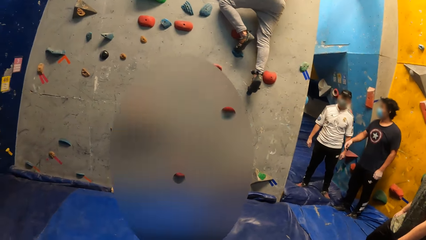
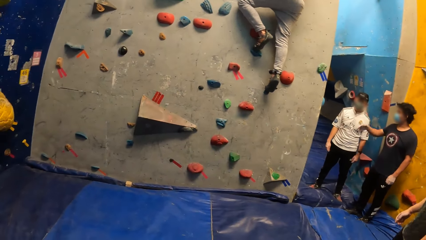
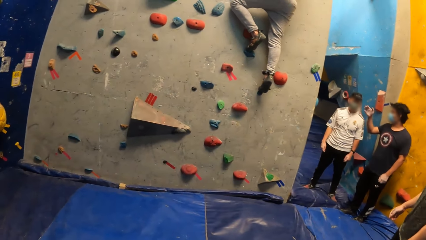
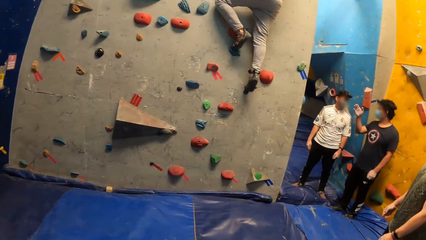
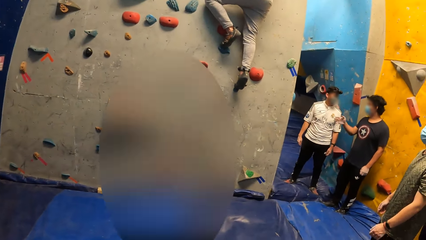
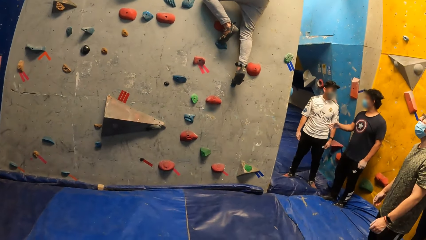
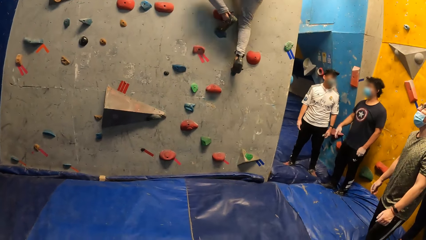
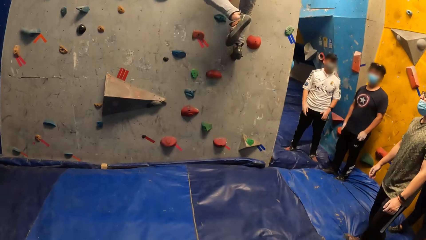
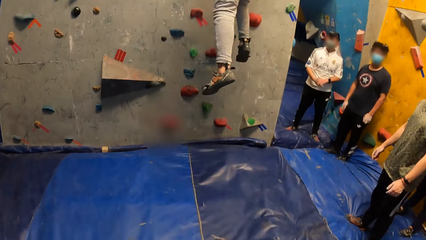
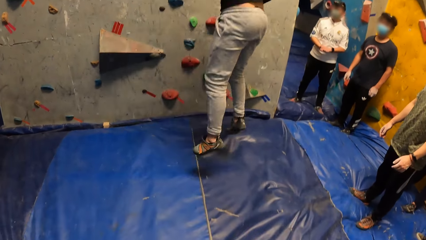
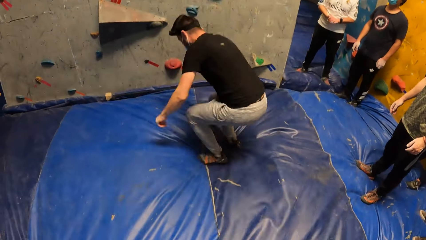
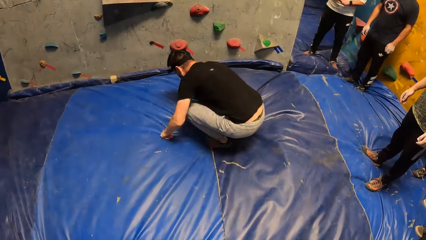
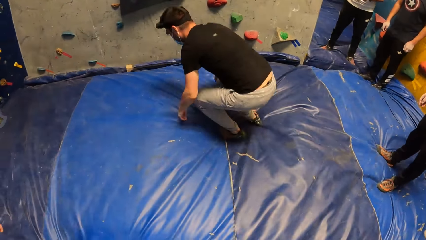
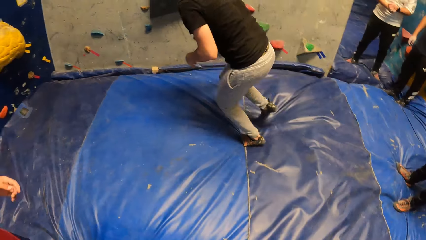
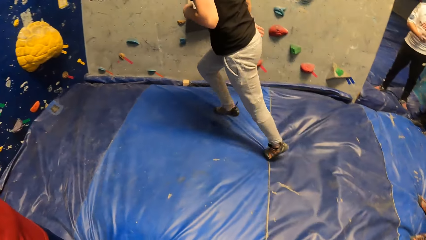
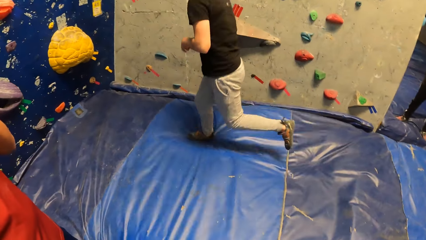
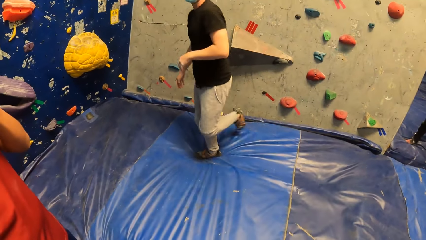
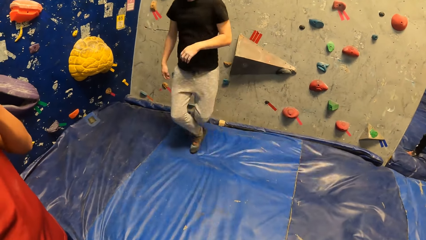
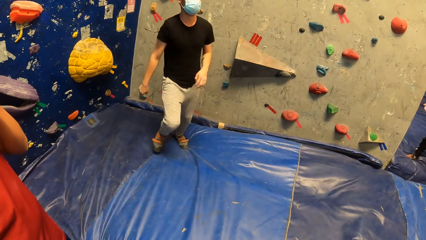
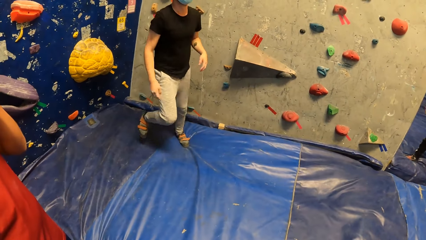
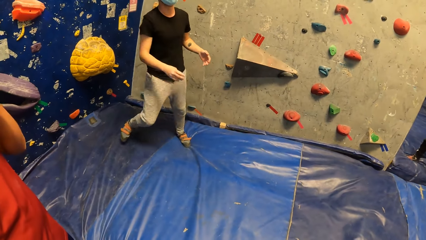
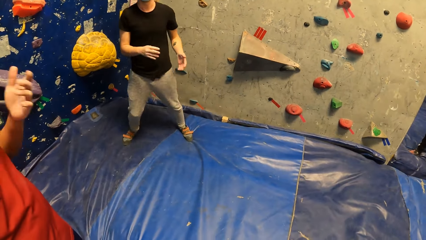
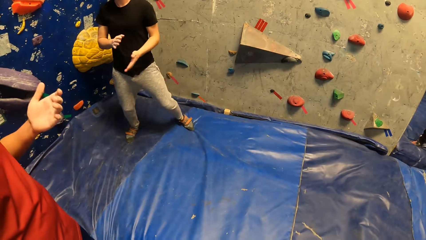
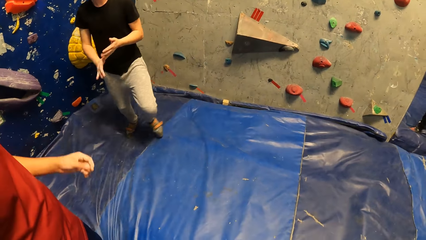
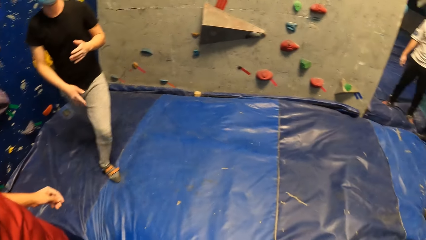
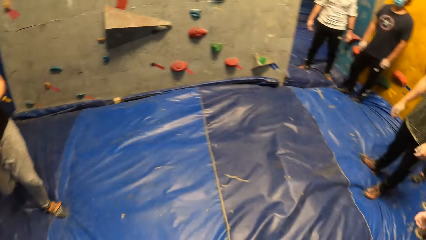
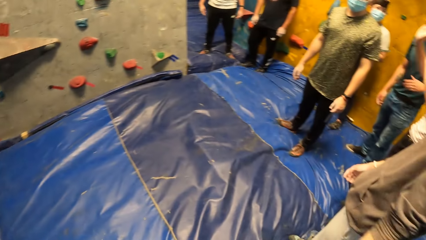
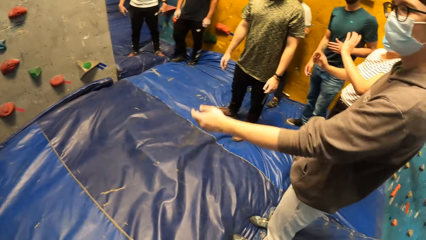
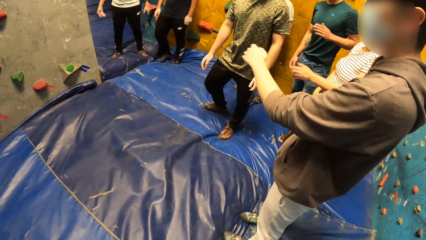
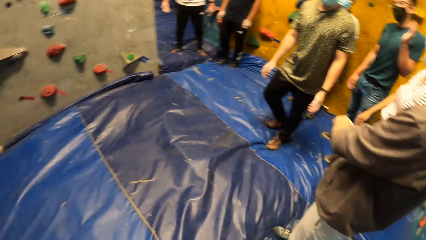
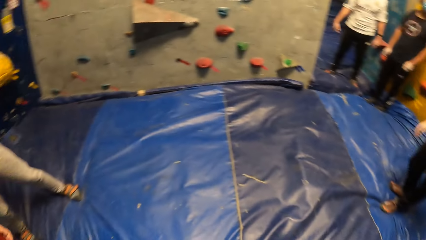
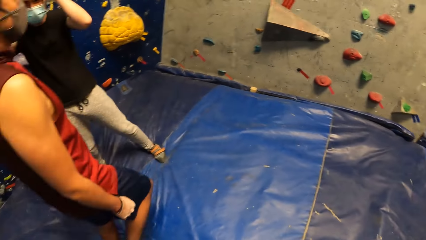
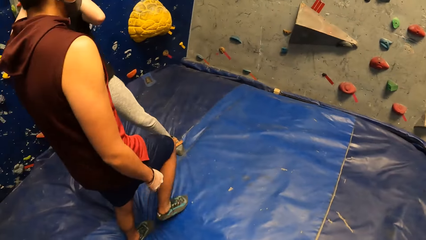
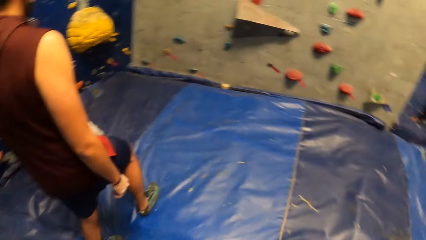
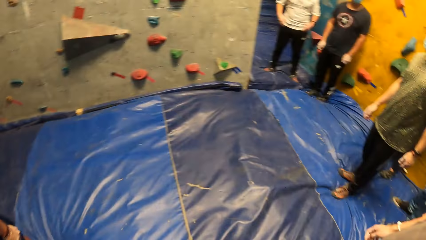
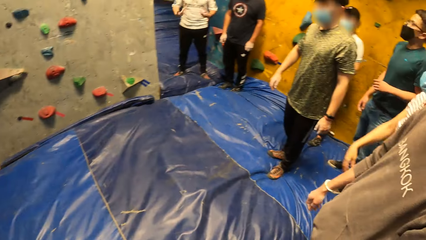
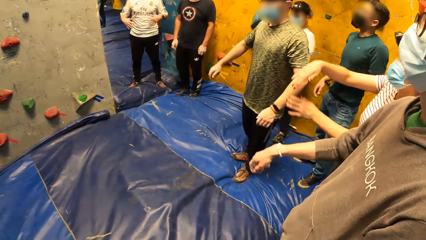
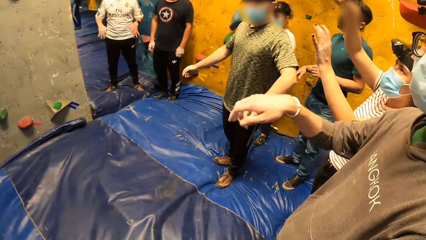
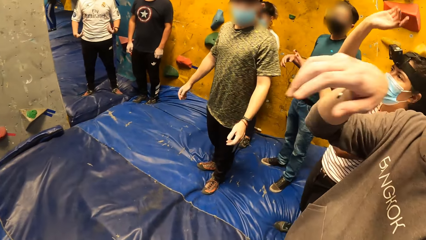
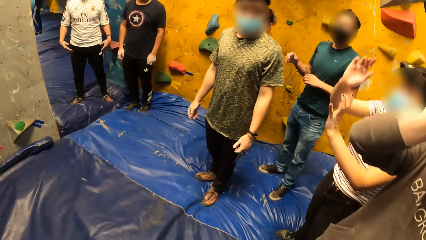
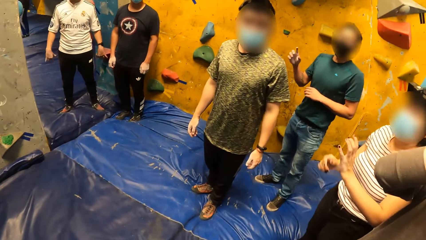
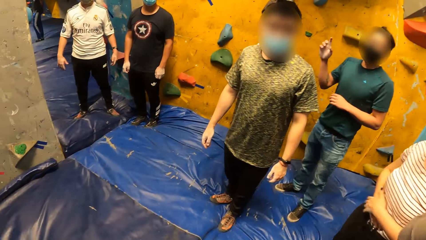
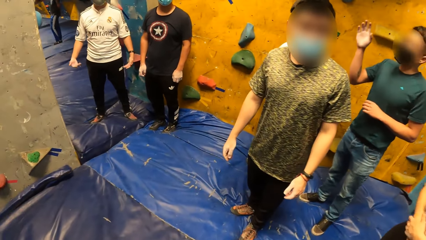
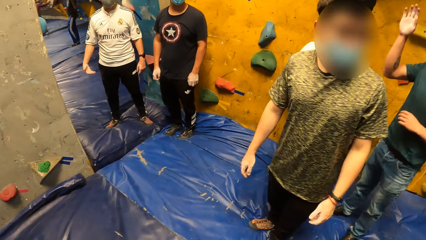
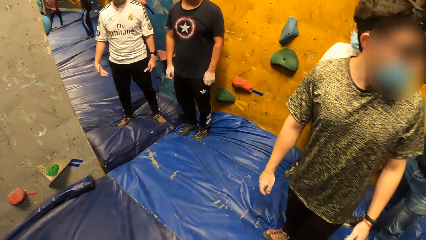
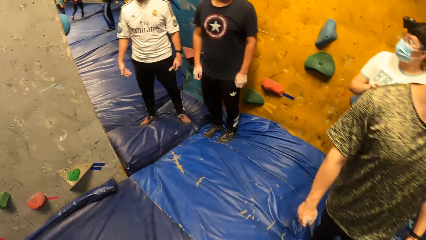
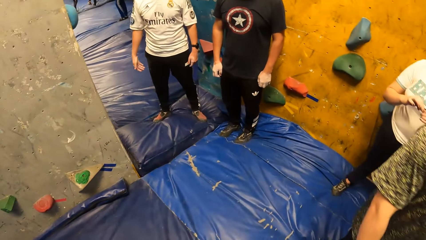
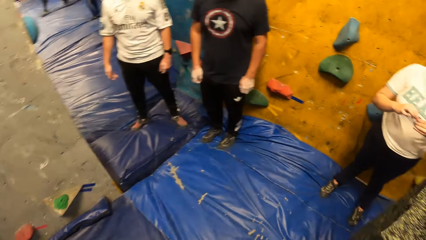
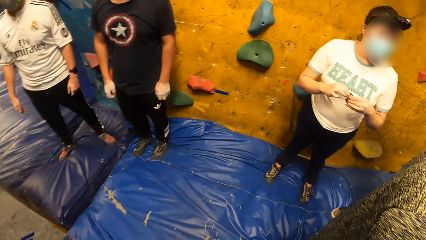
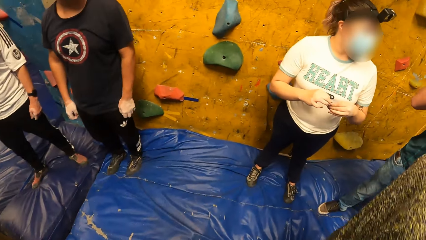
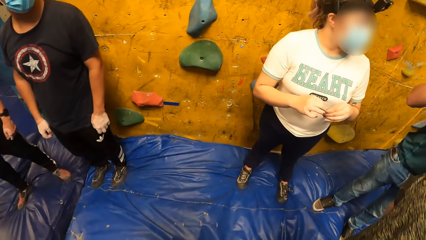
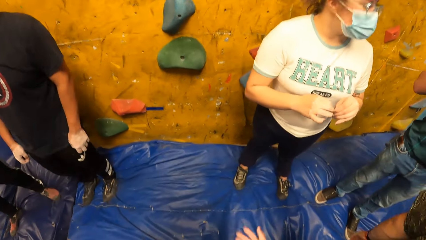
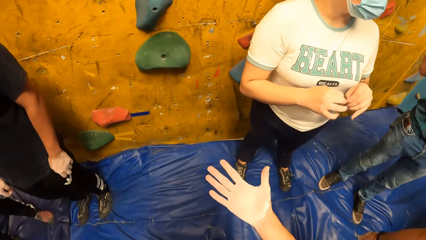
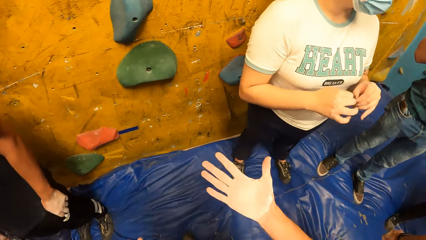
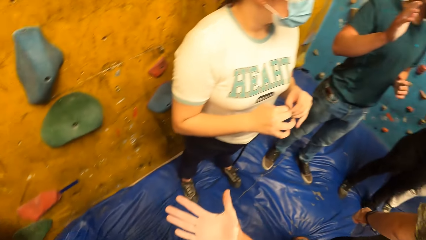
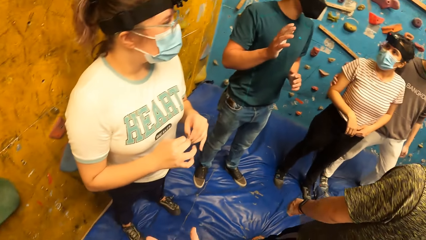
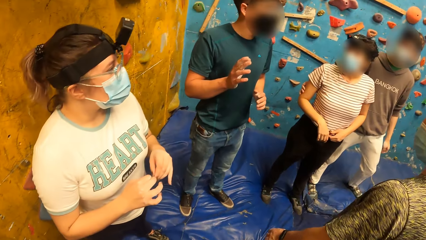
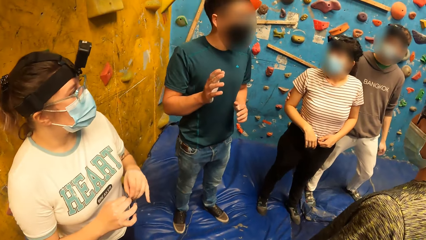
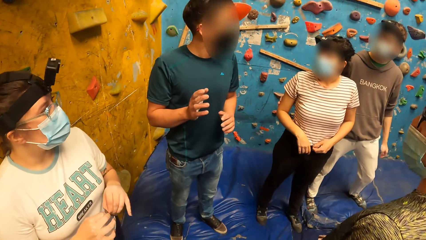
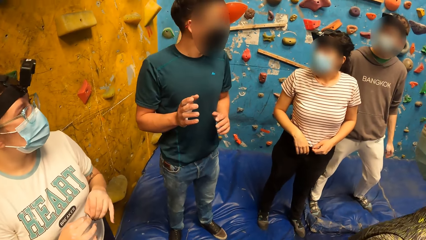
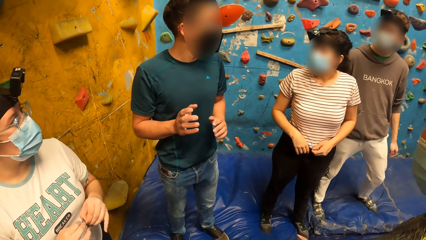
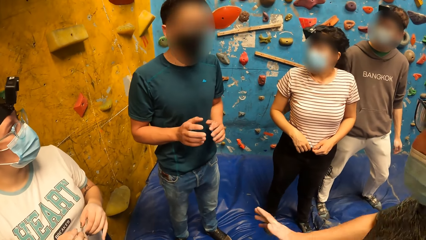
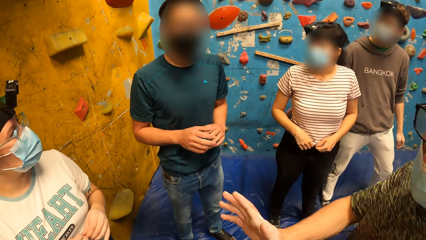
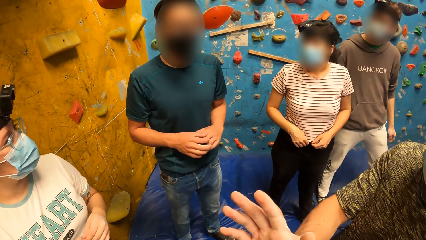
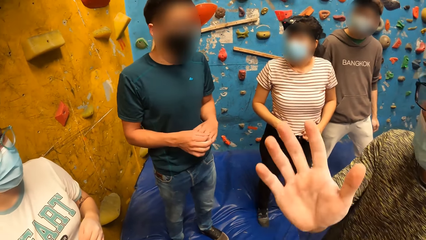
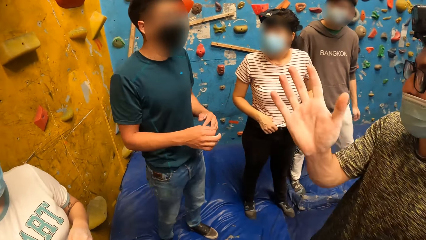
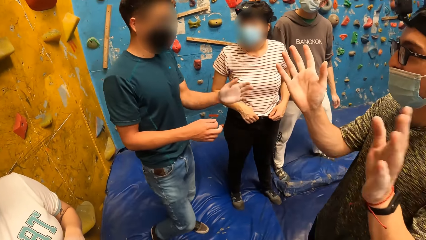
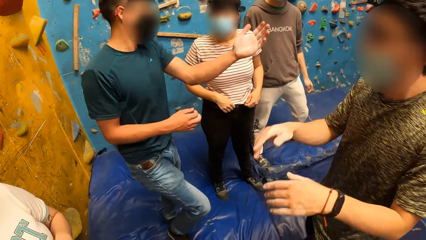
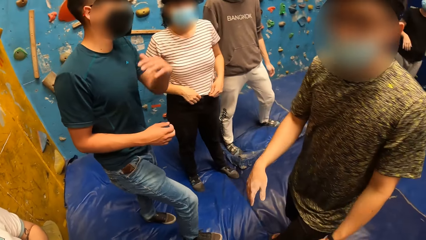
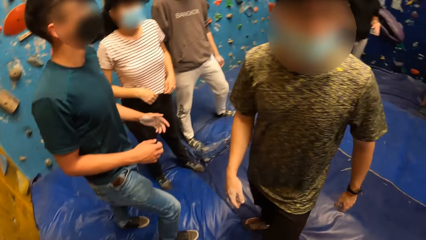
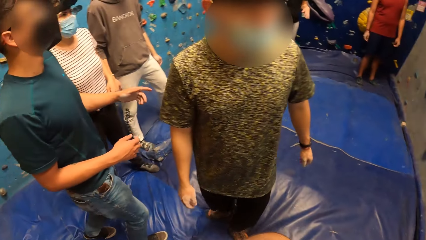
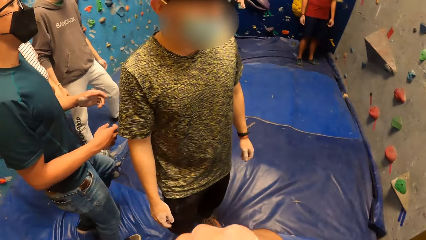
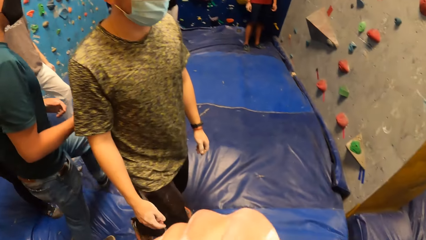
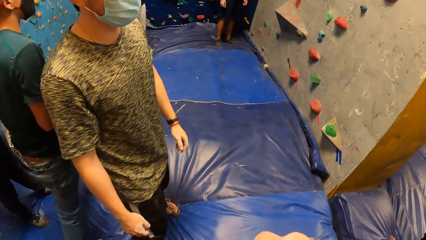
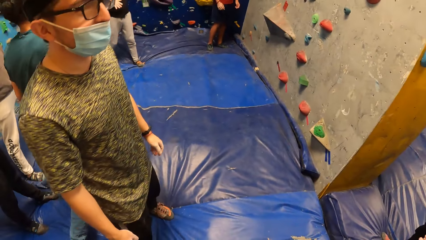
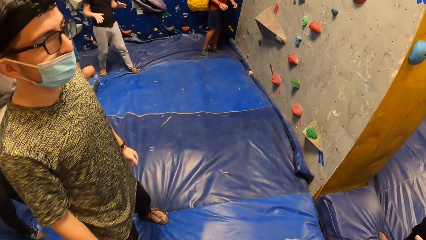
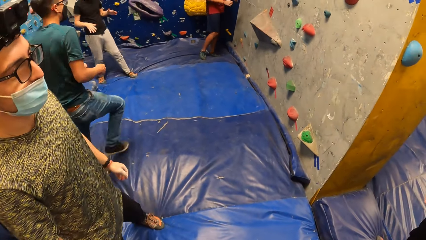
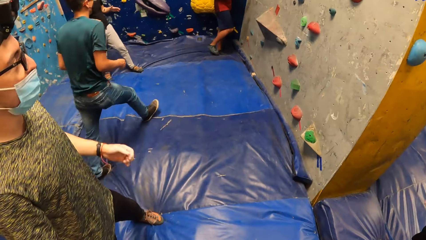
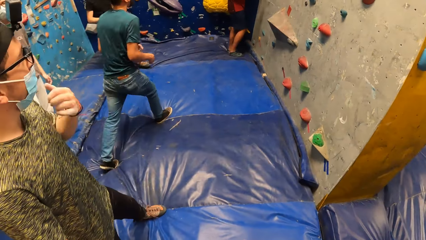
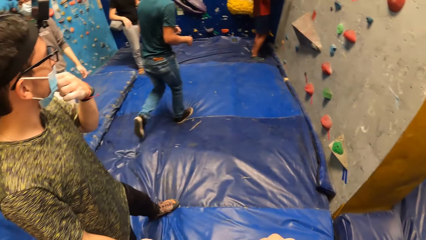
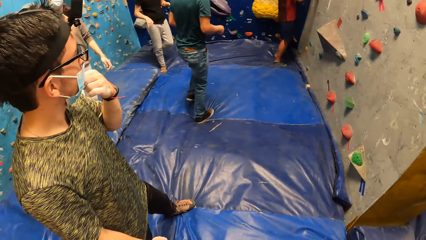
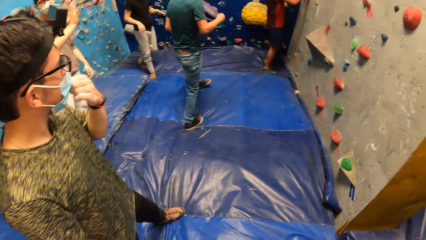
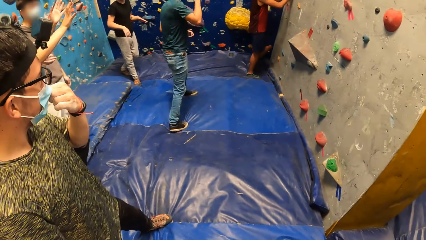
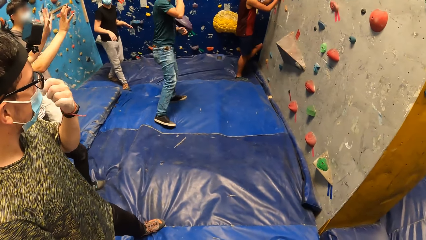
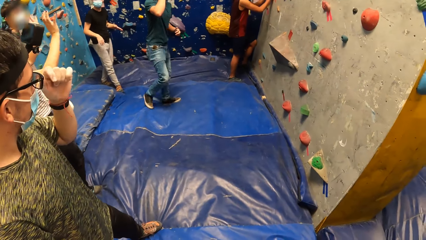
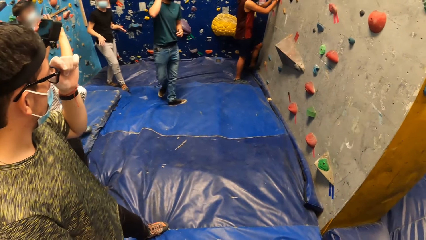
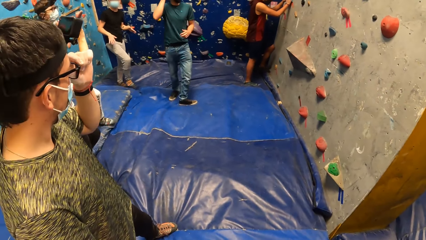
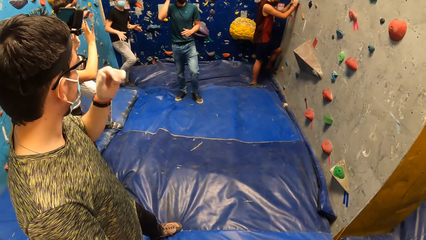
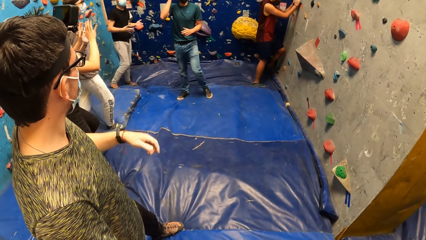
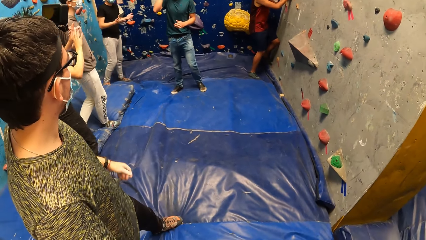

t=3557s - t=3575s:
A man descends to the floor. The camera wearer takes a video in the rock climbing wall. Men dialogue and ladies dialogue. The camera wearer touches her face with her right hand.
